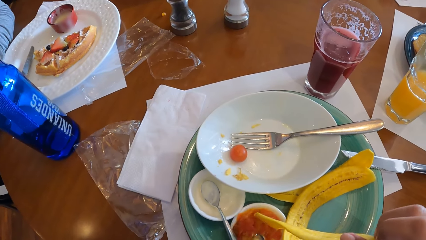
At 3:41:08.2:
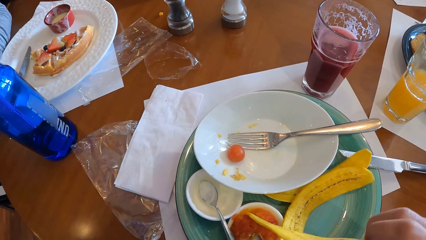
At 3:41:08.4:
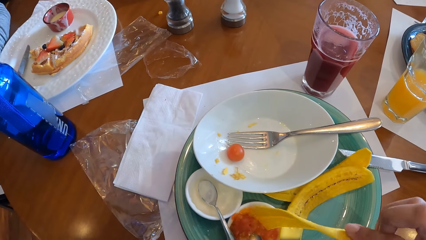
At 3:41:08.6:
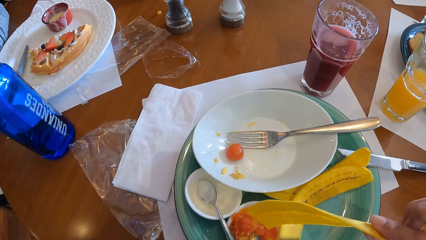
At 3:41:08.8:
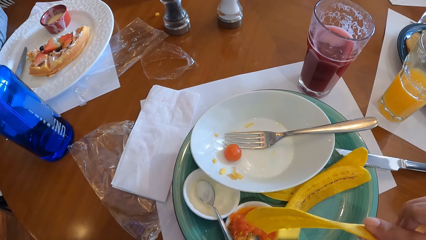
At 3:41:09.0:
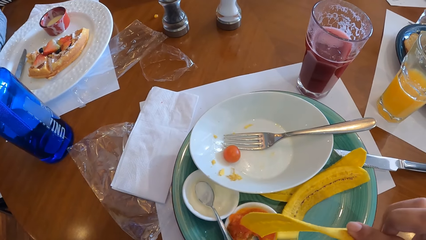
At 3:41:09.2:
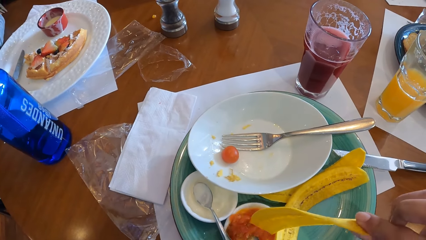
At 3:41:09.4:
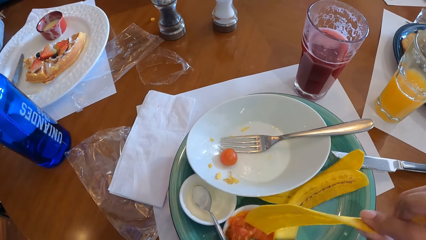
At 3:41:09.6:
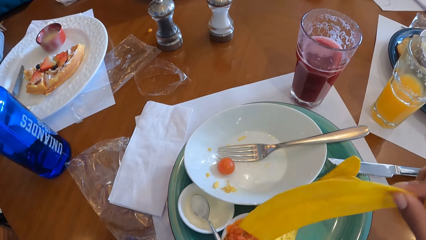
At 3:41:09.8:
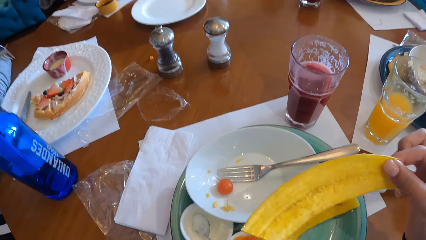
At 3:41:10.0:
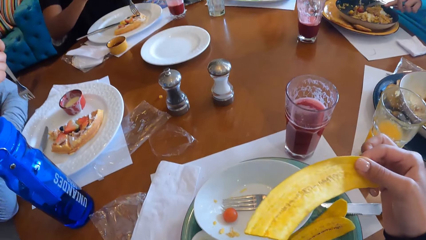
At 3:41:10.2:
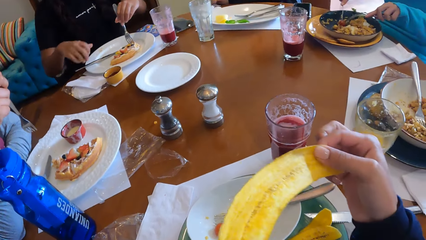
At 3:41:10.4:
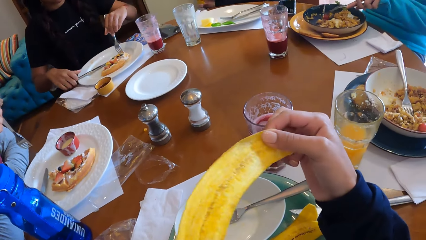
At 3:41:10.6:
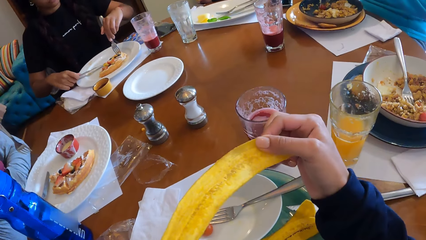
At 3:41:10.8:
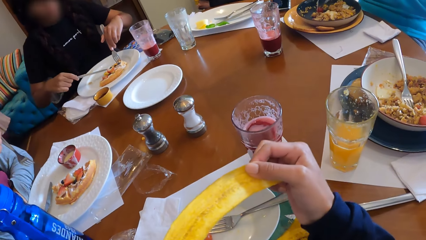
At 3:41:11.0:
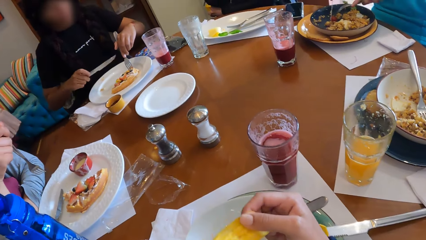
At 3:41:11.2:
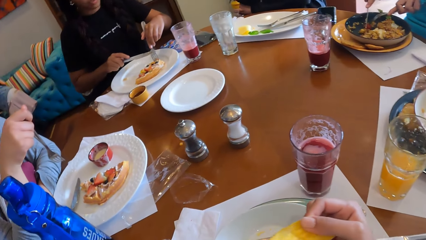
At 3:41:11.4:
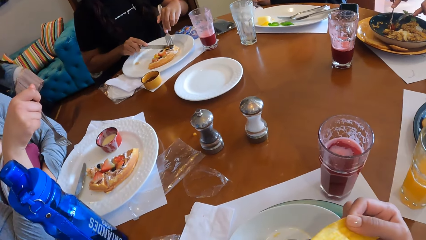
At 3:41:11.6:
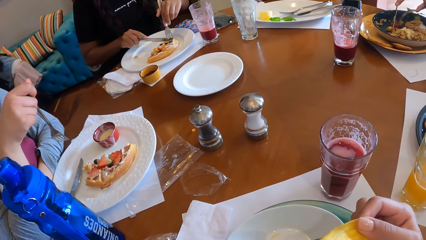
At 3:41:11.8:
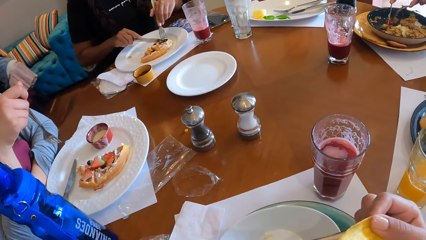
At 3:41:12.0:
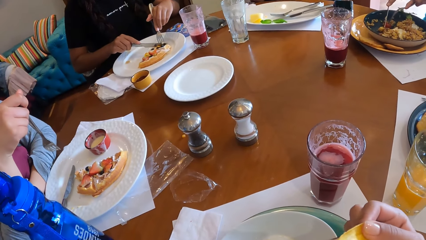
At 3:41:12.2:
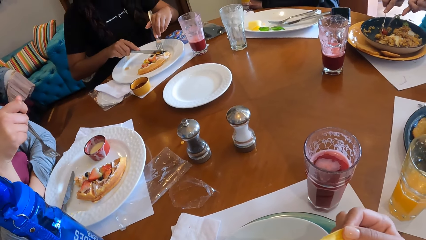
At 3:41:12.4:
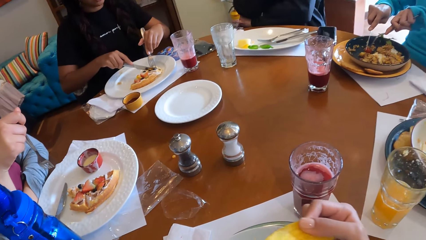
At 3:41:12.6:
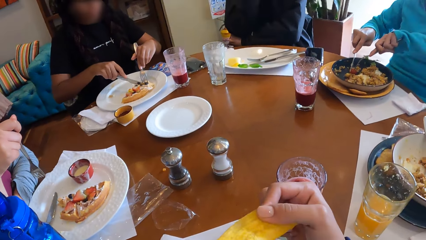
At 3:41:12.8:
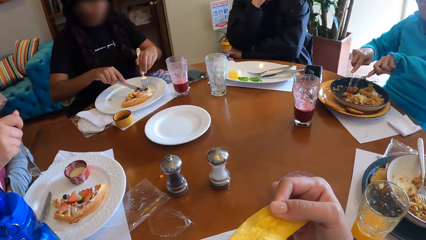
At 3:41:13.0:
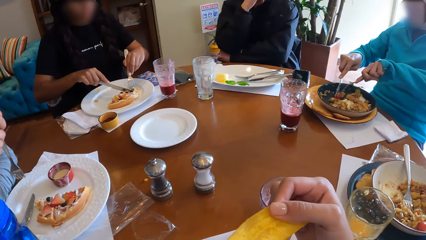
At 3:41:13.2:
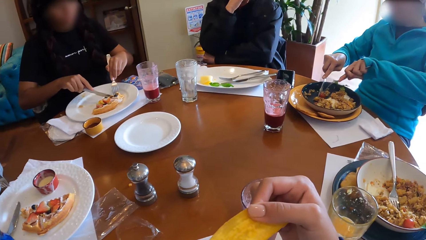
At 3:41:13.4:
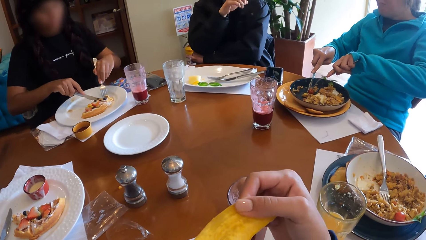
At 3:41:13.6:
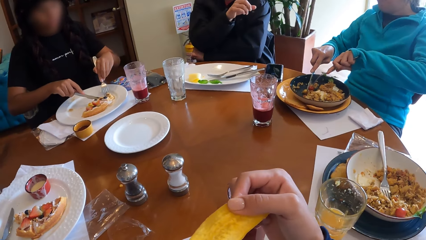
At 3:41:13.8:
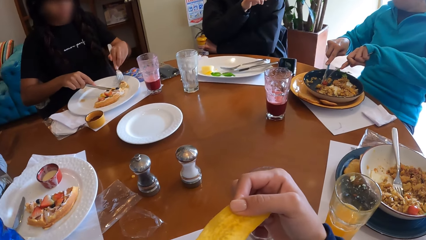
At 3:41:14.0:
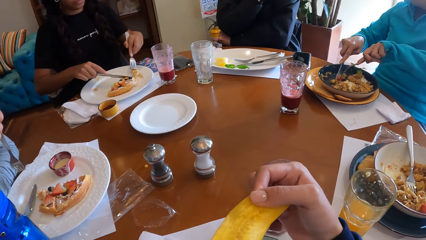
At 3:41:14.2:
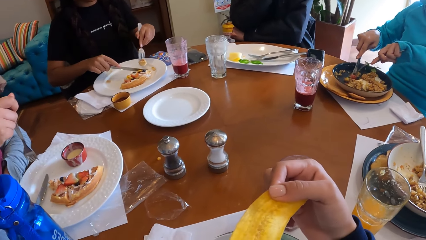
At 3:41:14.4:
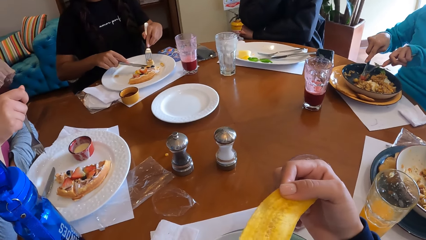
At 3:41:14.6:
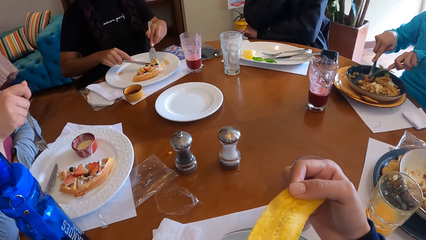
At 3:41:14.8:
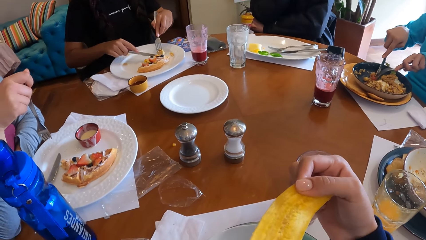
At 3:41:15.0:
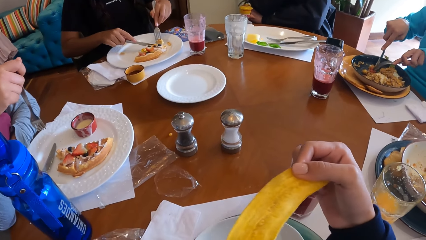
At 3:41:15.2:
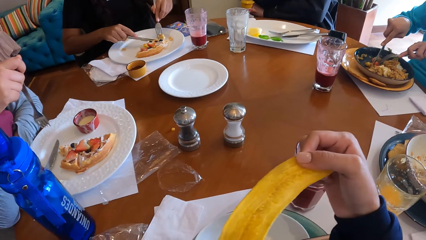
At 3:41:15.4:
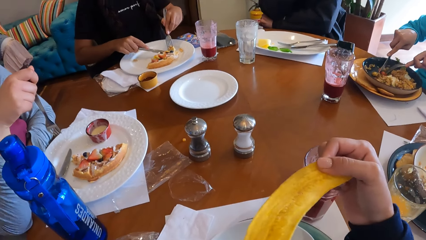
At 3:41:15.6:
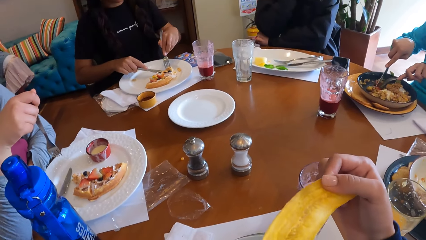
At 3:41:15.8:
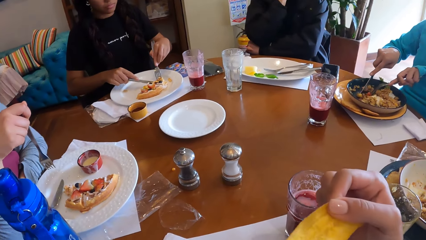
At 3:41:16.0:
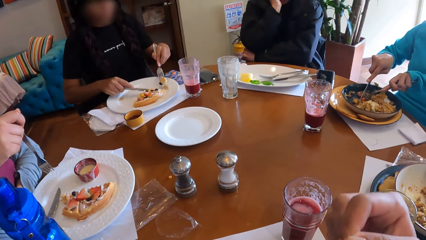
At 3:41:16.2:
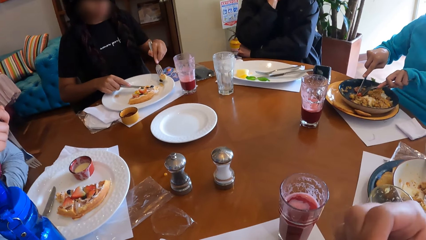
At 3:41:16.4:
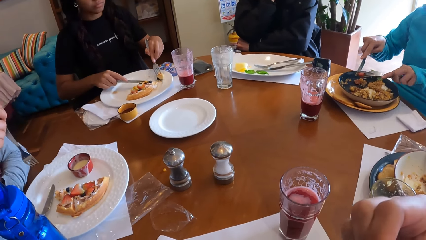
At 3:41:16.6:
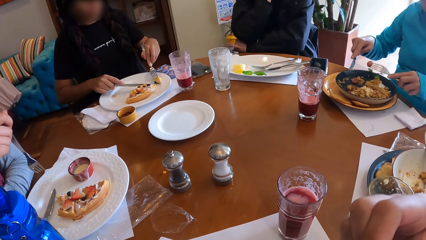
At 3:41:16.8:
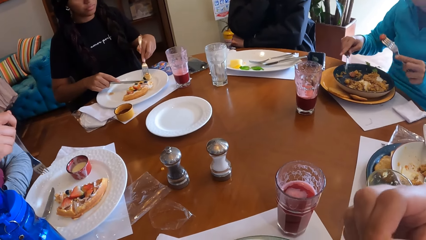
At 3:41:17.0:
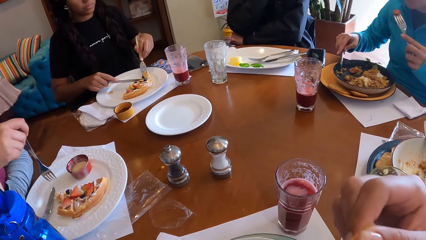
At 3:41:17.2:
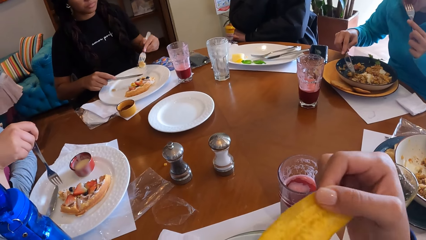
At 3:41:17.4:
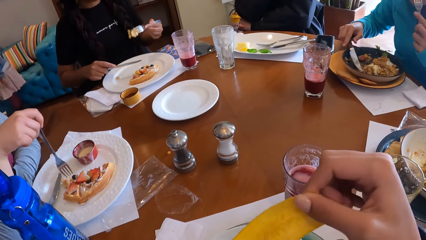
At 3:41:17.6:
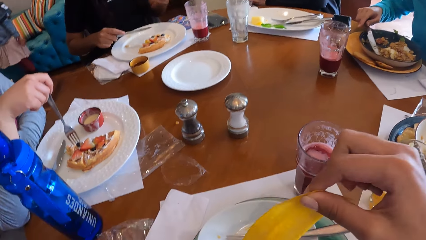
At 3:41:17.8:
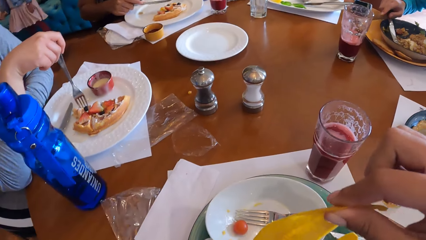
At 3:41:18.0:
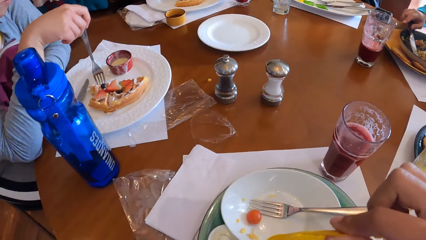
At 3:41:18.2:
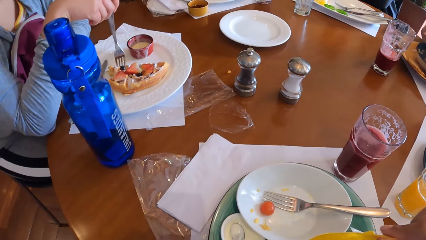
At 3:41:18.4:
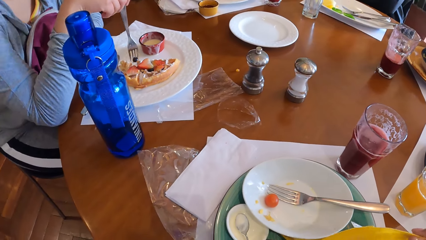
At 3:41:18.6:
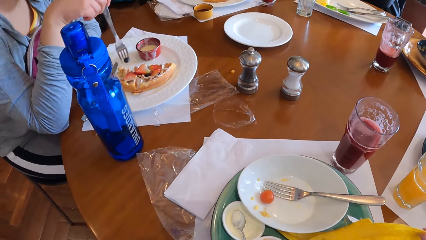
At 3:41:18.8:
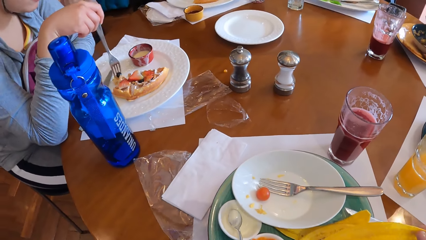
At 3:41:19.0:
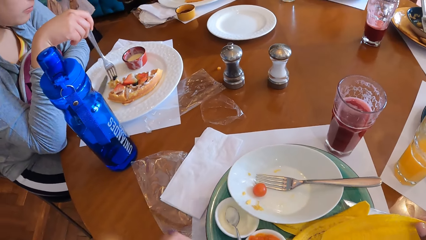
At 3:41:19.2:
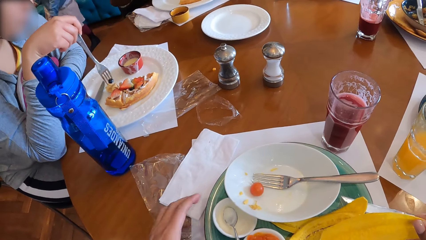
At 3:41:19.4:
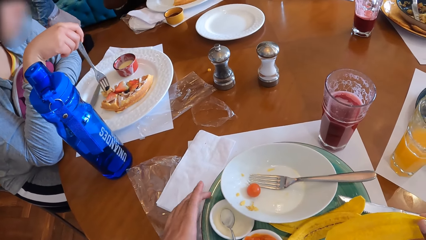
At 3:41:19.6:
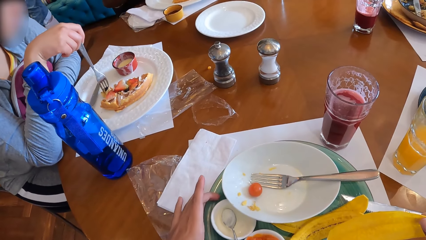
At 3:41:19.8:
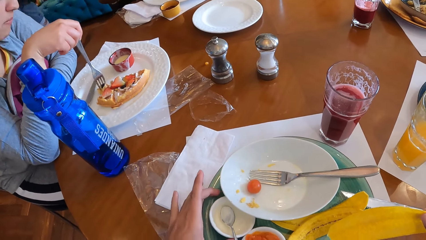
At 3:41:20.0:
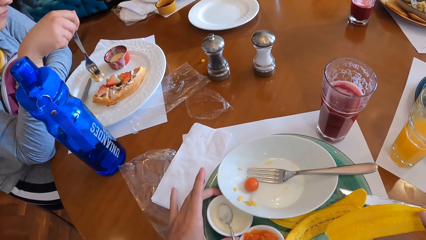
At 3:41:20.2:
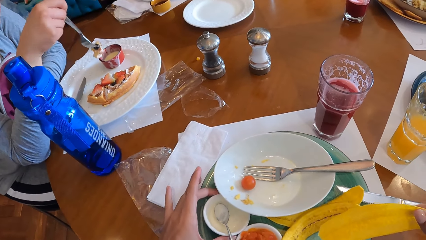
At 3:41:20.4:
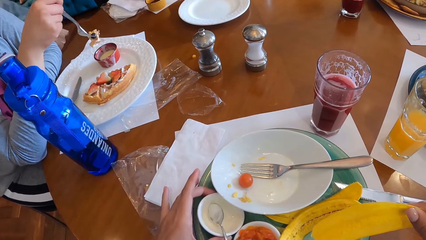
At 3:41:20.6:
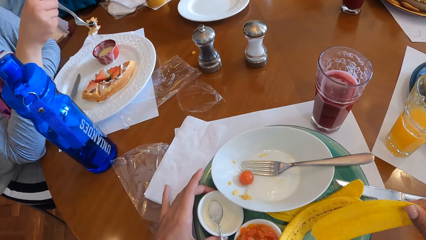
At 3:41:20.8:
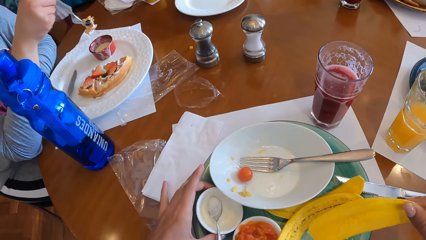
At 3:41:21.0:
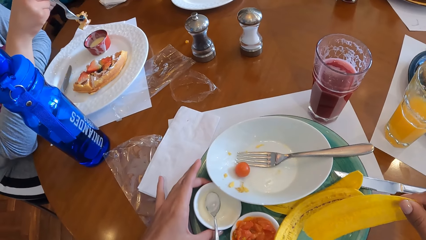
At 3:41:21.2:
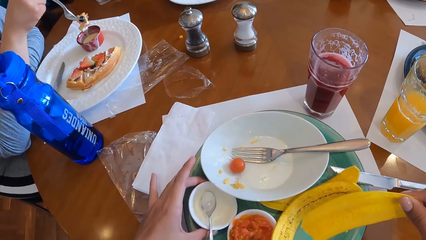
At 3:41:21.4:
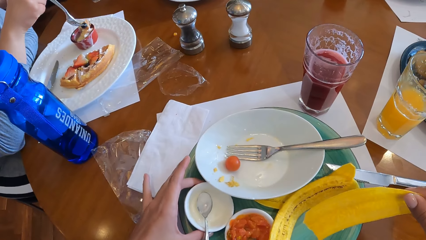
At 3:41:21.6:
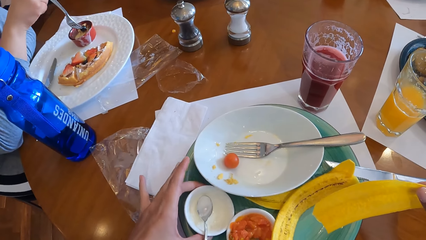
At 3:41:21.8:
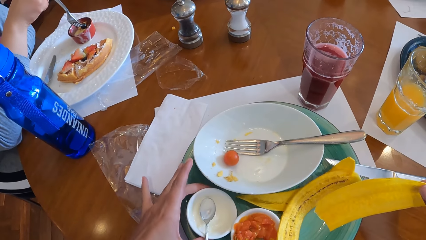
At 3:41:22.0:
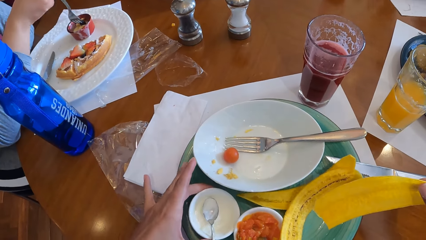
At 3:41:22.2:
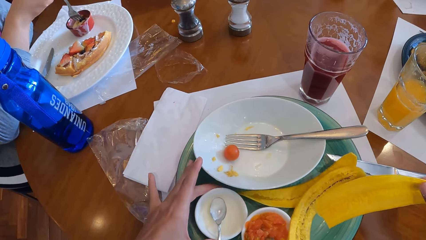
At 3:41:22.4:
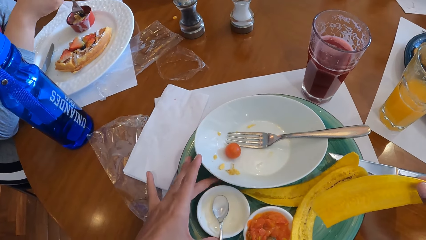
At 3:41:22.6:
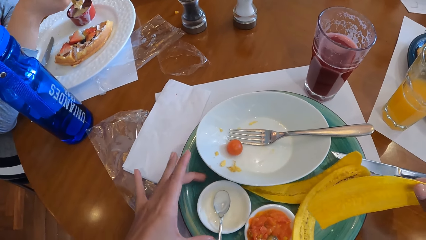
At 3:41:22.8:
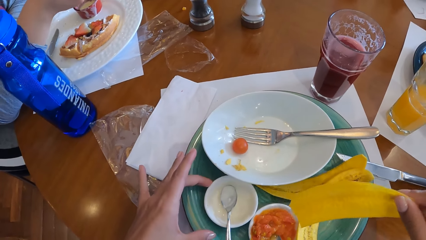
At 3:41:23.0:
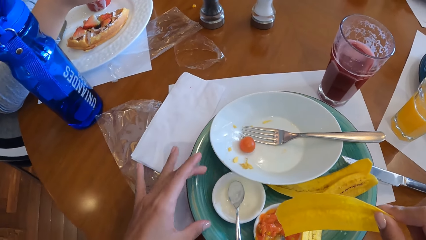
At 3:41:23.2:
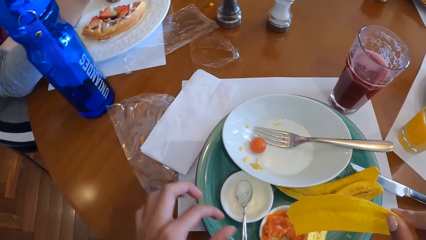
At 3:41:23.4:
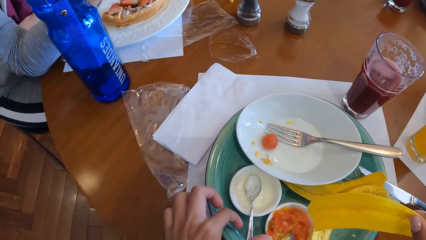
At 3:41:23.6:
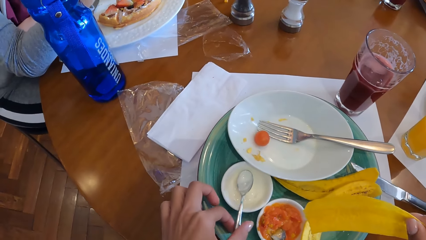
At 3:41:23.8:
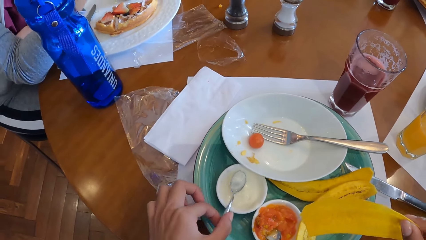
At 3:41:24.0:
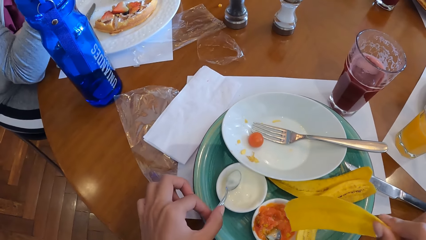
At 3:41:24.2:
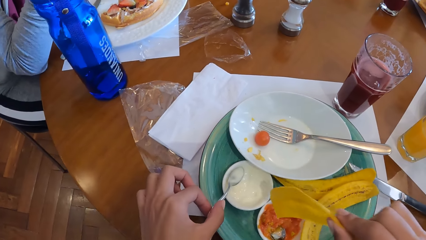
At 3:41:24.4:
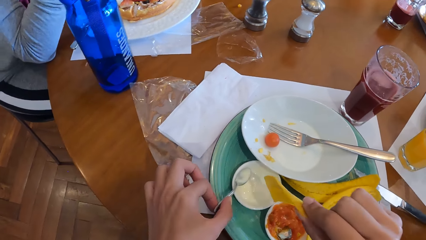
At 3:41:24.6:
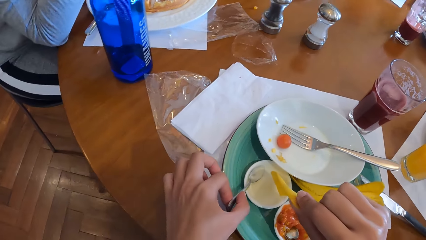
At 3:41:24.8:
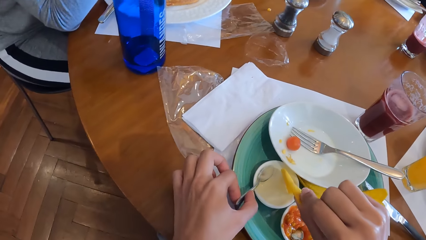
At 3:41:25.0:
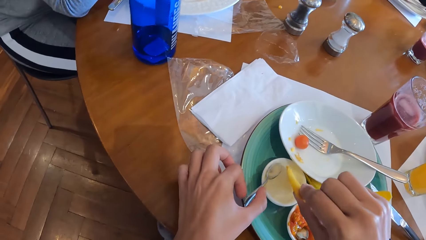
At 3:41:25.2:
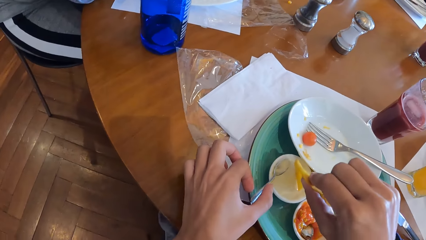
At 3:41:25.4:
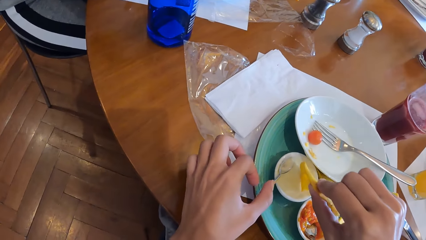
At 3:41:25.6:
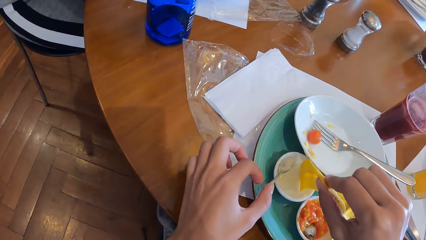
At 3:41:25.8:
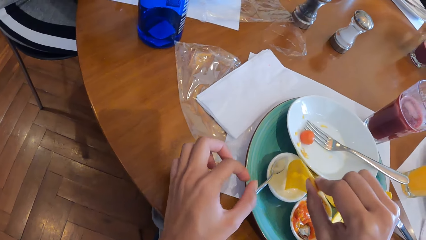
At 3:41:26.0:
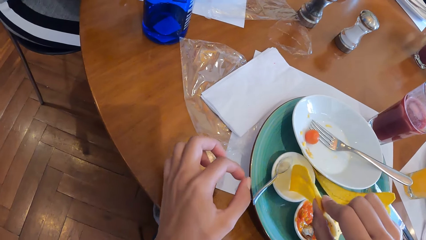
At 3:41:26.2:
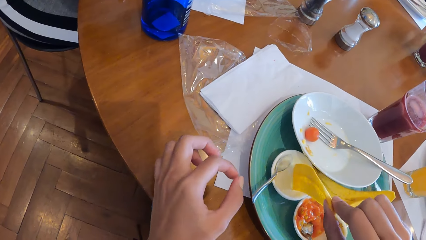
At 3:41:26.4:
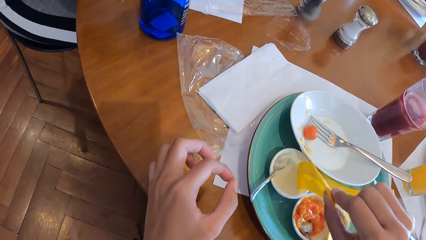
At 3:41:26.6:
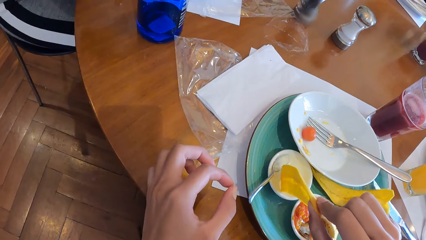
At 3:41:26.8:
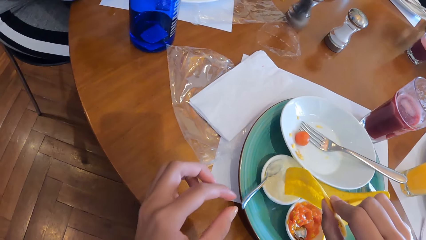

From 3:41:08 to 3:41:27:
The camera wearer dips the plantain chip in his right hand into a plate of sauce. He scoops something. A woman holds a fork with her left hand on a plate of snacks. Another woman picks food from the plate with the fork and knife in both hands. The first woman picks a knife from the table with her right hand. The first woman cuts the snack with the knife in her right hand. The camera wearer eats the plantain chip with his right hand. He licks something. The first woman picks the snack with the fork in her left hand. The other woman eats the food with the fork in her left hand. A third woman picks the snack with the fork in her right hand. The camera wearer adjusts a plate of cream with his left hand. The third woman dips the fork in her right hand into the bowl of cream. The camera wearer adjusts the spoon inside the bowl with his left hand. He touches the spoon. He dips the plantain chip into the bowl of cream with his right hand. He scoops something.
